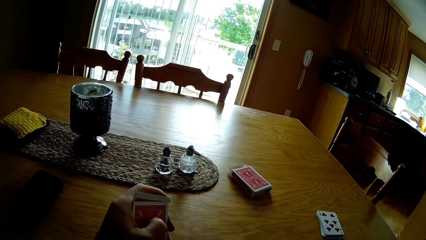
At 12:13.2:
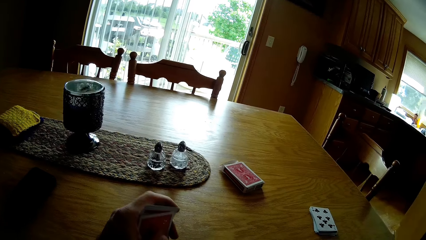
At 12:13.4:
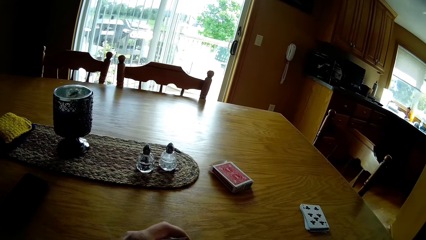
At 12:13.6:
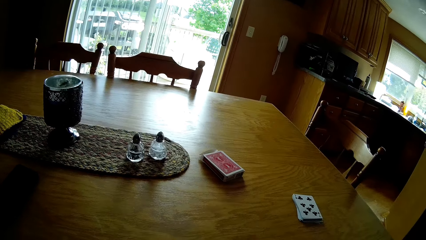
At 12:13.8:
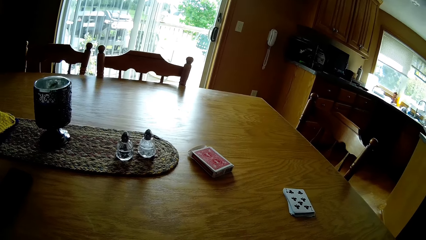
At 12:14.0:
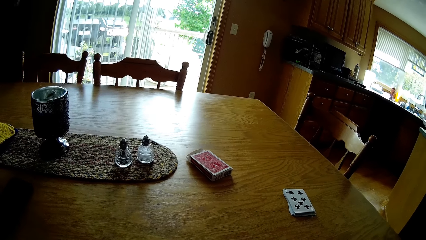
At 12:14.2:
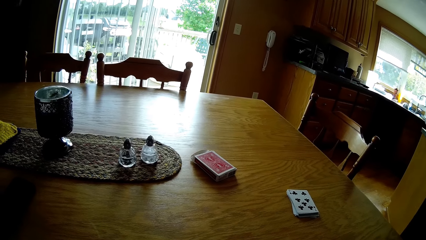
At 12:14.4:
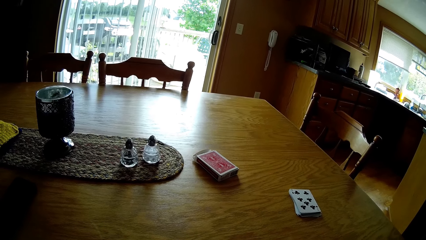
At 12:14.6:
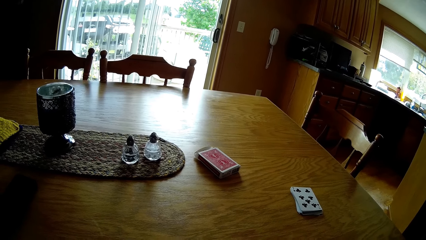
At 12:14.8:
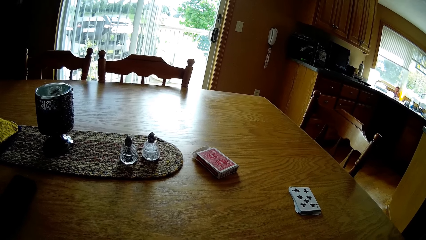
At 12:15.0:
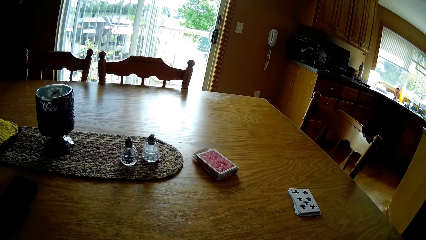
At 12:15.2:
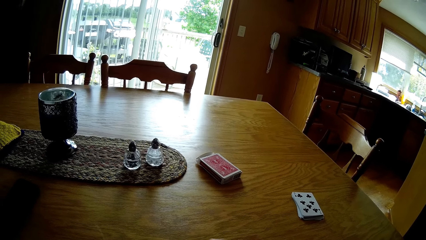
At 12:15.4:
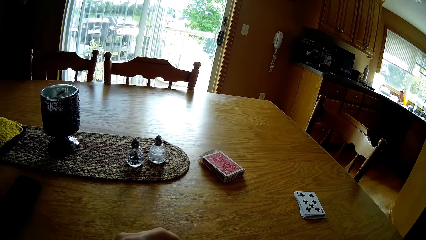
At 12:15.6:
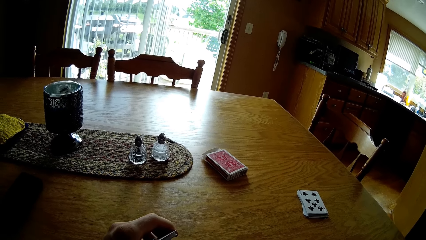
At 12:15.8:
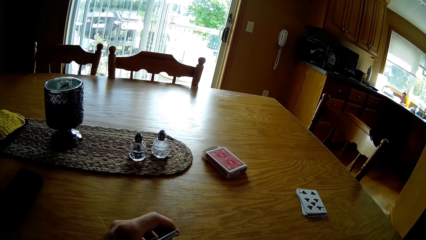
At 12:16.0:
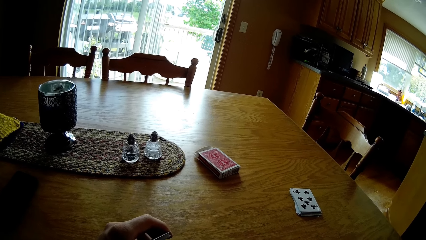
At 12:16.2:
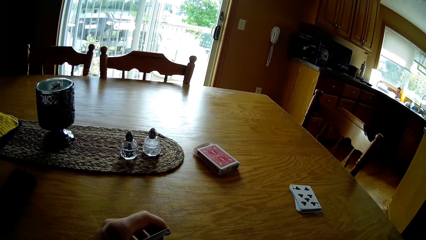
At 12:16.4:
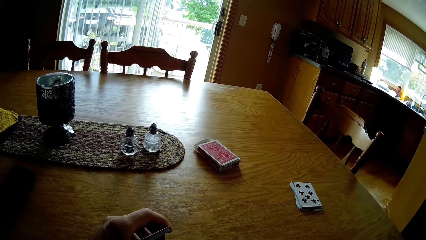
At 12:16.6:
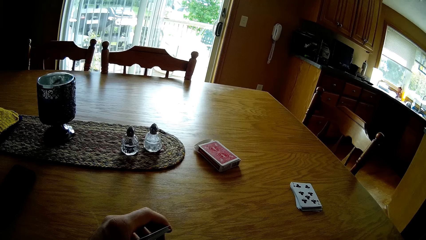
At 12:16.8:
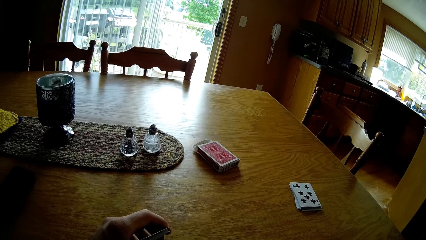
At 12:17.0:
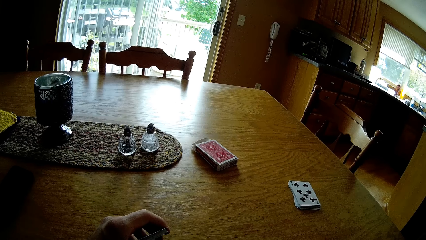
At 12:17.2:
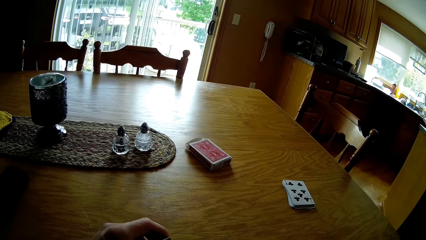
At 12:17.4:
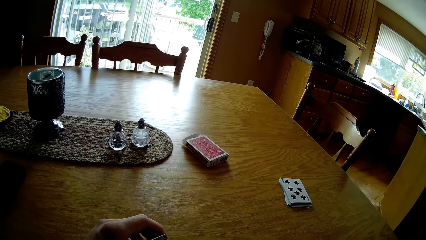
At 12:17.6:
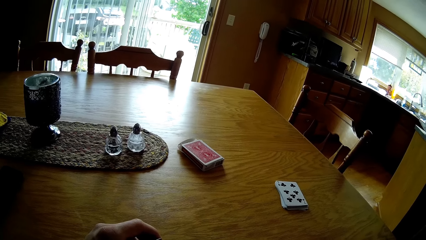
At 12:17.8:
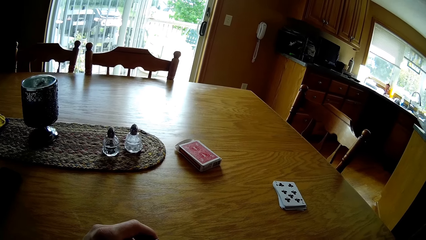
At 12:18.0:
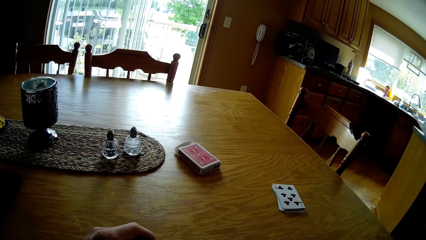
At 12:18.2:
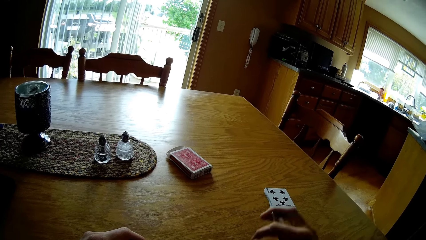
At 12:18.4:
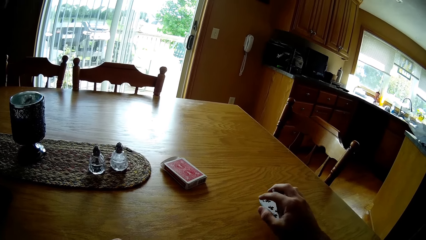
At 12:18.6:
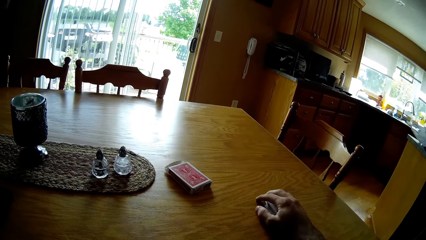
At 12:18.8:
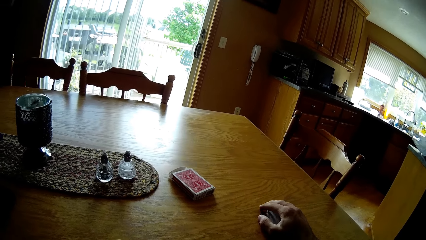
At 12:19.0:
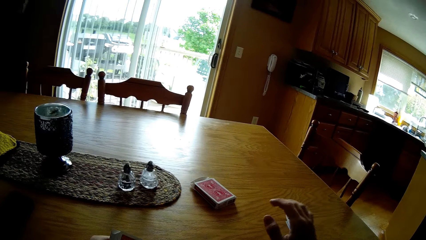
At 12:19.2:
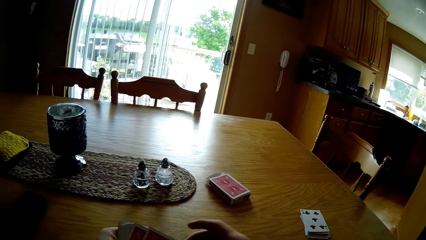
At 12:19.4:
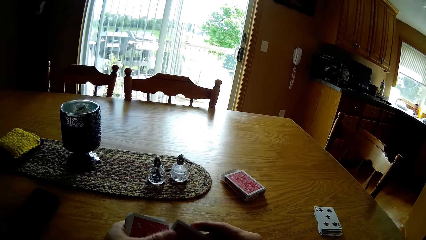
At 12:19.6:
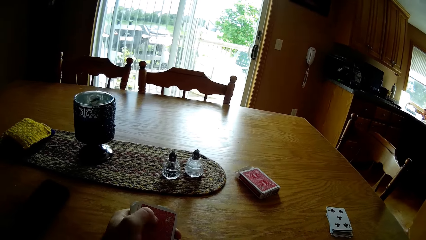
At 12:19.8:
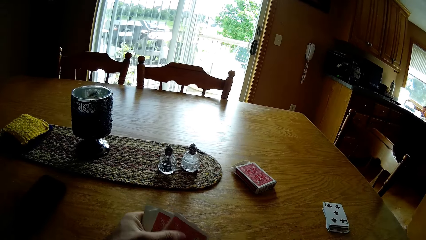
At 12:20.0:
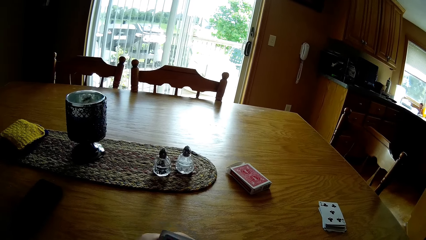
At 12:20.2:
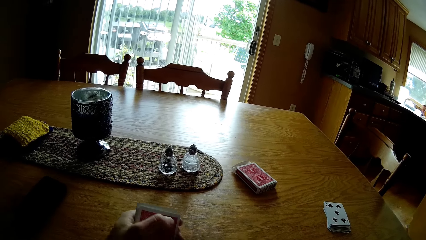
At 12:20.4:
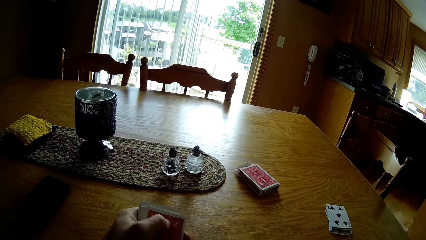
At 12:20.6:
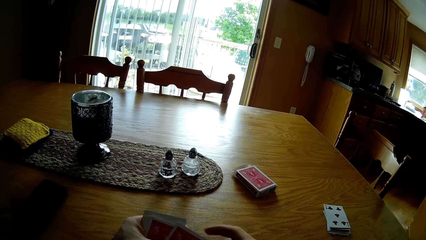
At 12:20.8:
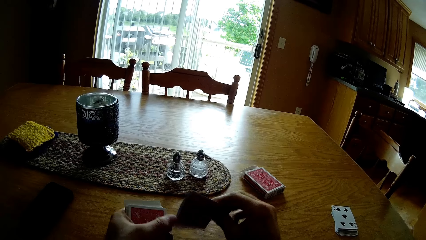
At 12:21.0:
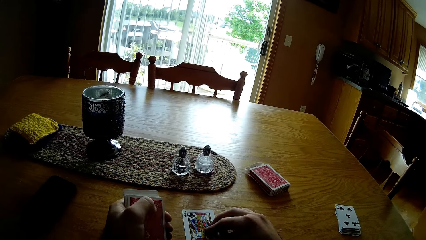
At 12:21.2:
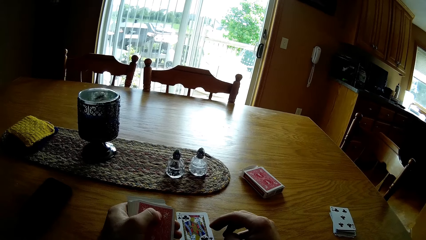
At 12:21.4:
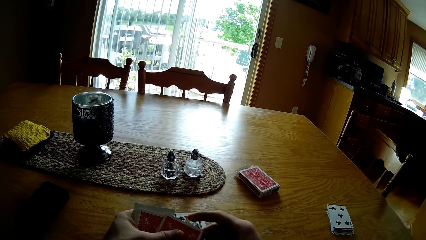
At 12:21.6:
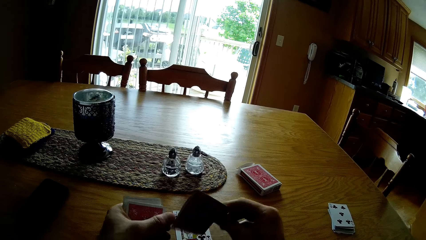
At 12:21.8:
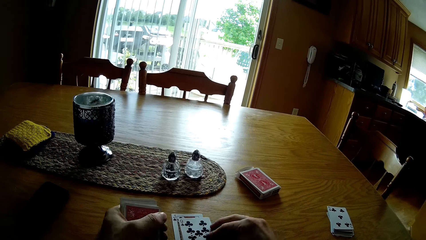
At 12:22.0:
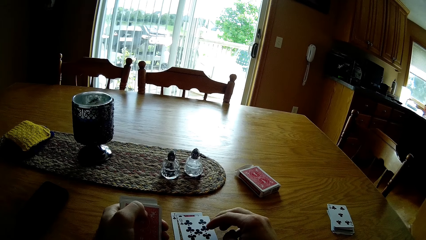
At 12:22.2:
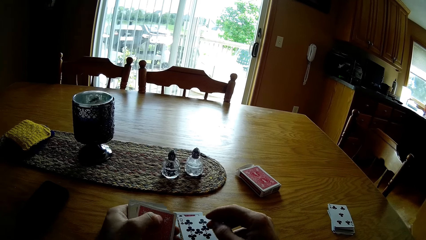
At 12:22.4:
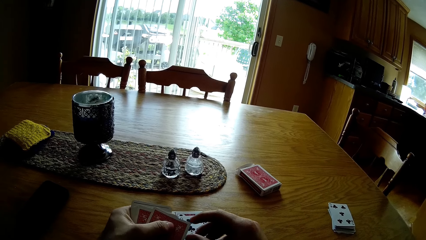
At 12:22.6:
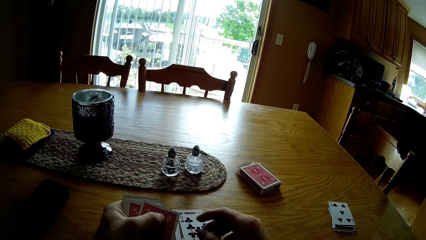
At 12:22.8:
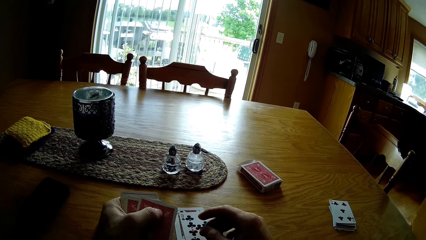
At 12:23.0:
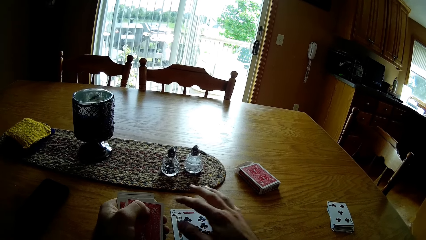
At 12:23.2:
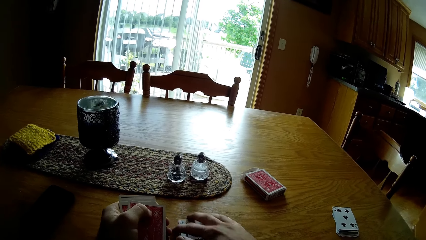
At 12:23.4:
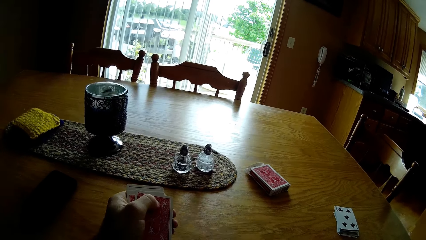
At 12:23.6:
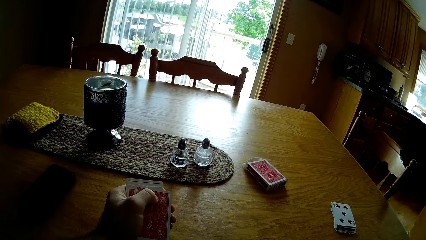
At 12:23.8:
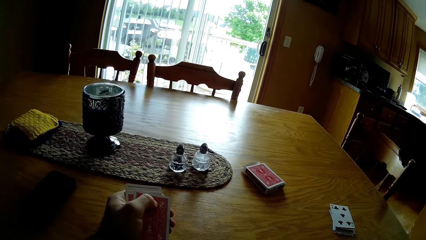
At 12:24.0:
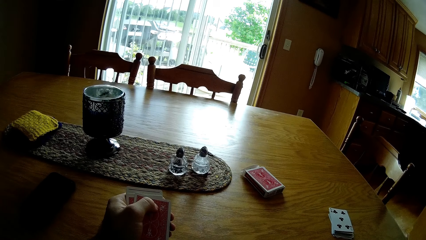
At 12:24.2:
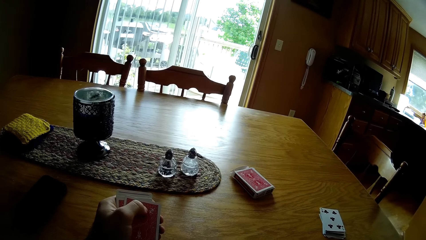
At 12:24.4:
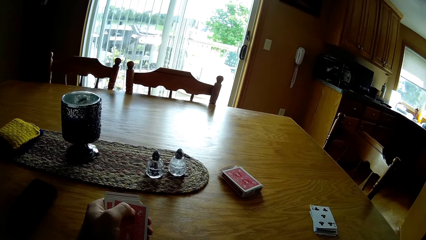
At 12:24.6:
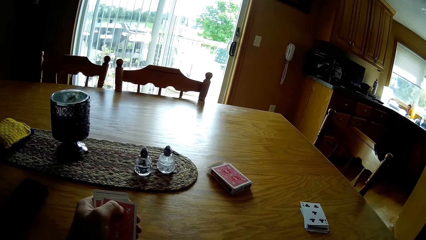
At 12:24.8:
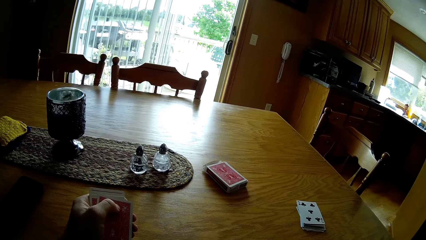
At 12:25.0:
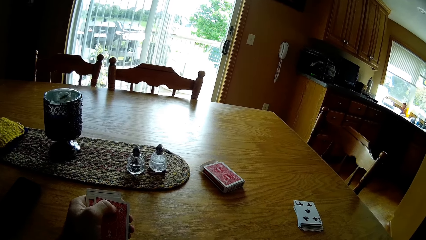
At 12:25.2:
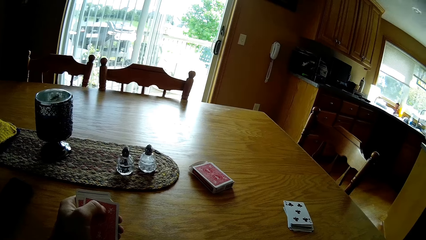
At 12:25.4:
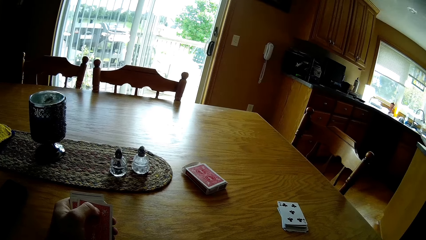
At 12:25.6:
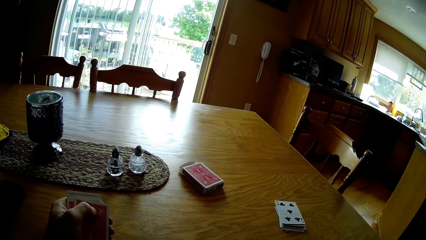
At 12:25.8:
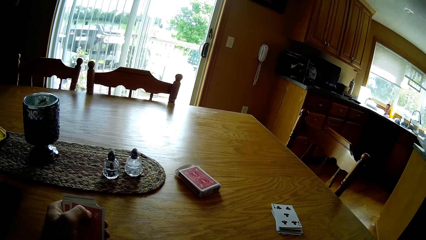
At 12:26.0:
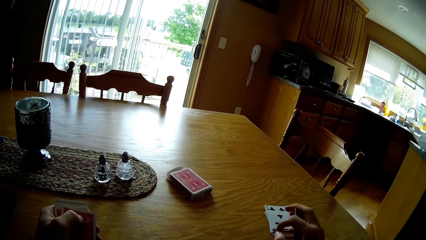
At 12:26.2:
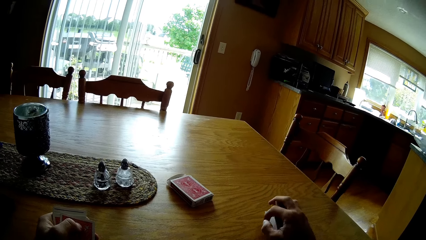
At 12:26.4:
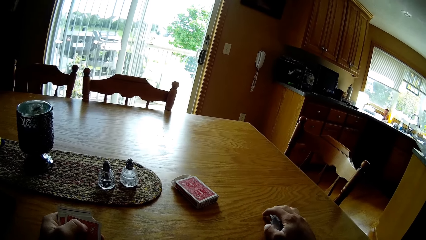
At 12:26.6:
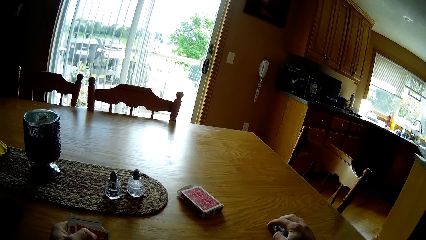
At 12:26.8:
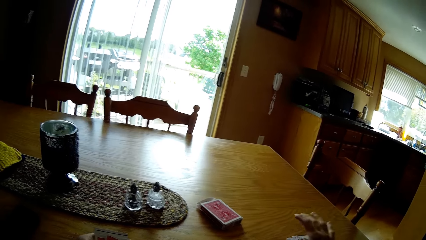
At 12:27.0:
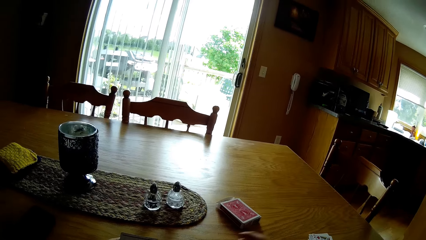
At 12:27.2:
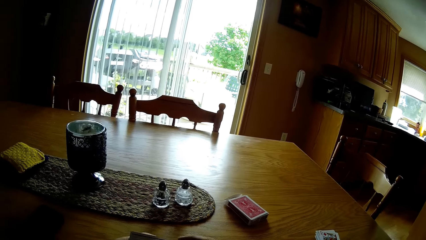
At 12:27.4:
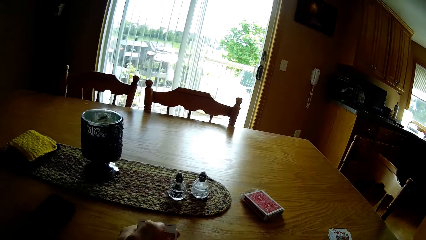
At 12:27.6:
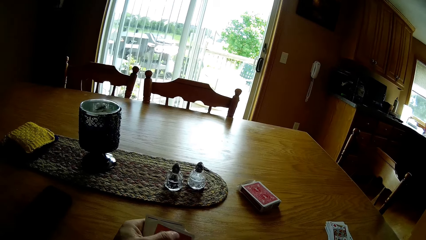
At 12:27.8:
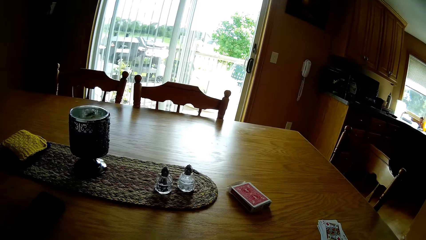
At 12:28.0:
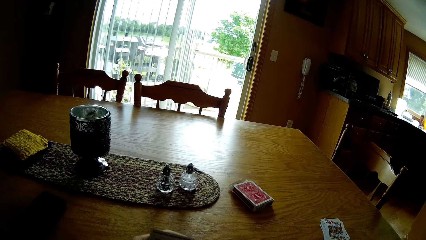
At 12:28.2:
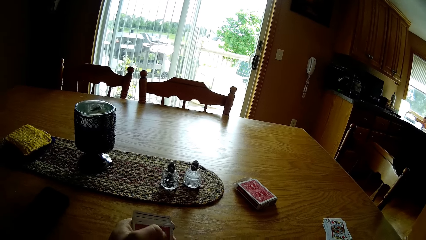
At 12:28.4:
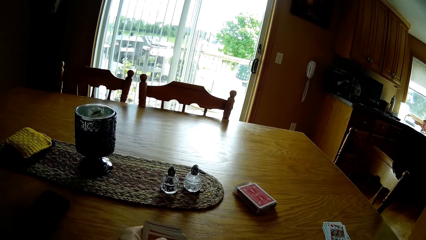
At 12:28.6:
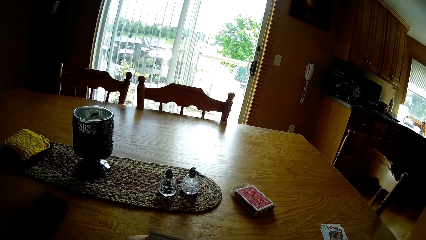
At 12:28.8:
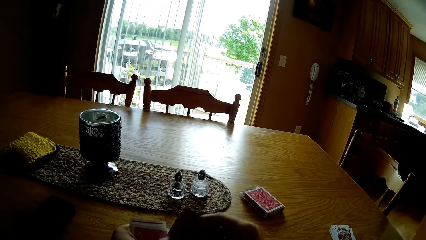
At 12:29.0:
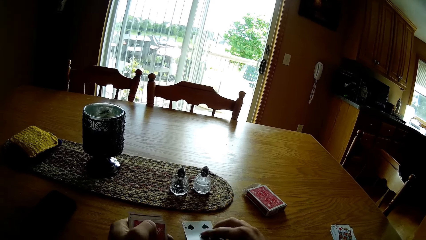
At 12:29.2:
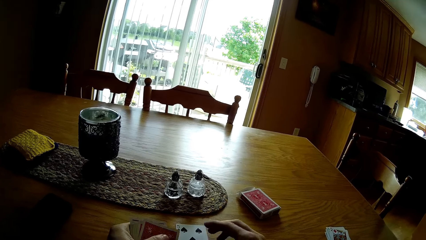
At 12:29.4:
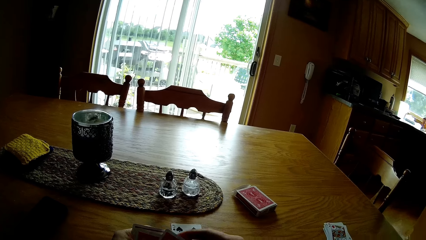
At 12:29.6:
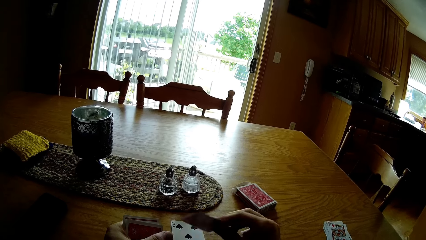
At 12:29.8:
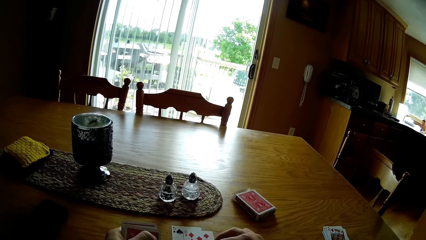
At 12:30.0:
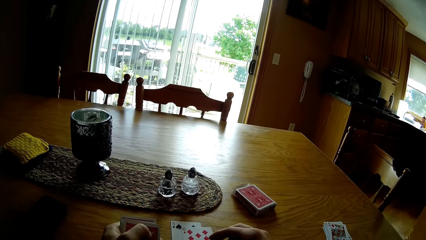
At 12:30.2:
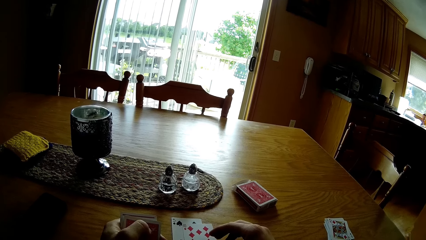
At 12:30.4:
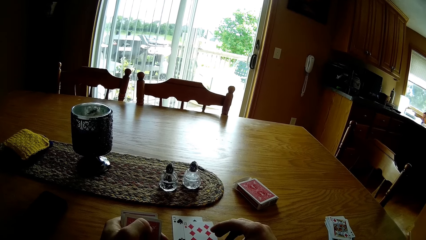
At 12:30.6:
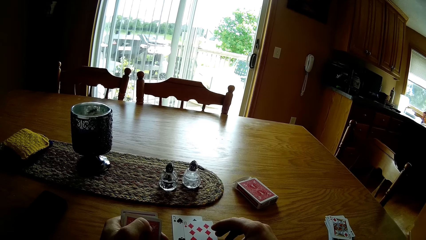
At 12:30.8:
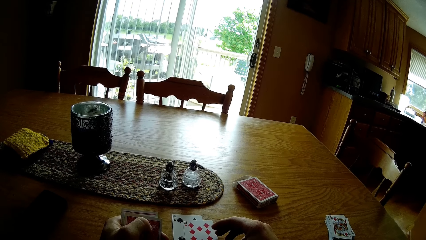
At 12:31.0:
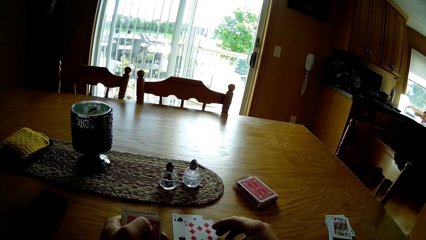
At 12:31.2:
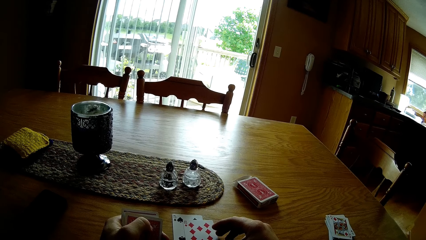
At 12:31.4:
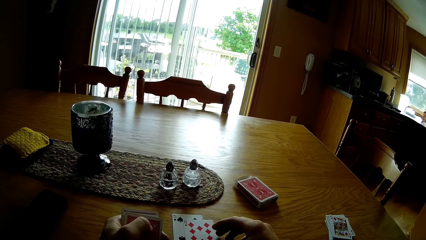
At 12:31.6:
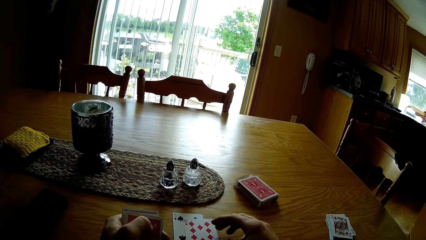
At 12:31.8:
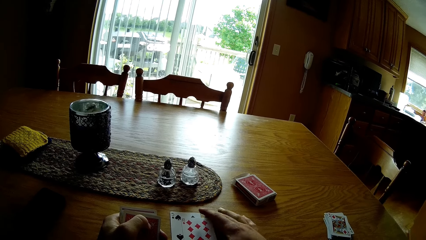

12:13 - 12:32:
The camera wearer moves the cards on the table. They touch the cards on the table. They pick up the card. They place the card on the table. They pick up the card. They place the card on the table. They move the cards on the table. They place the cards on the table. They pick up the card. They place the cards on the table. They pick up the card. They place the cards on the table.
